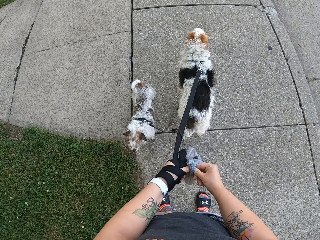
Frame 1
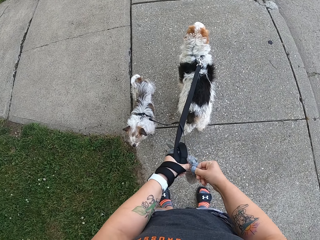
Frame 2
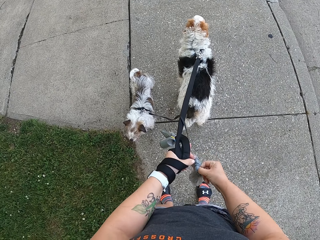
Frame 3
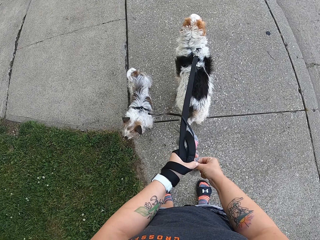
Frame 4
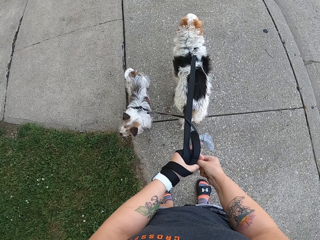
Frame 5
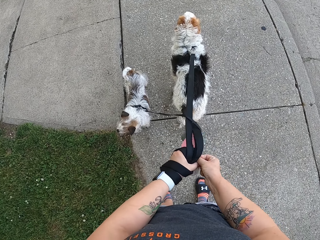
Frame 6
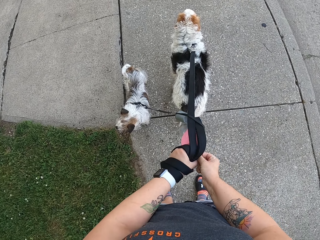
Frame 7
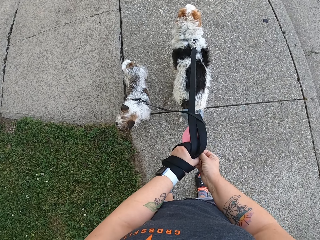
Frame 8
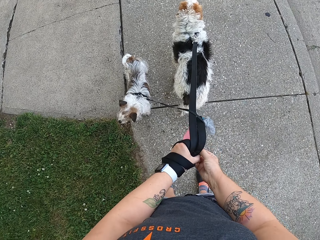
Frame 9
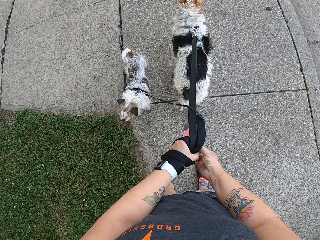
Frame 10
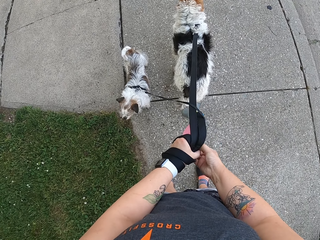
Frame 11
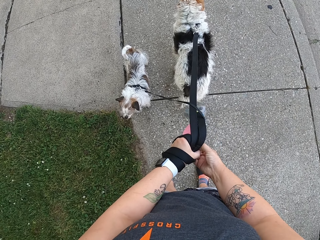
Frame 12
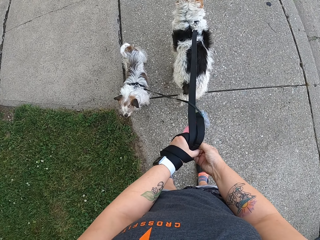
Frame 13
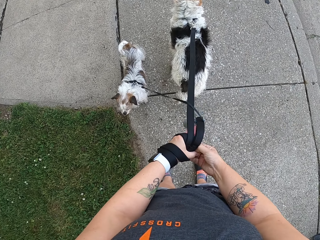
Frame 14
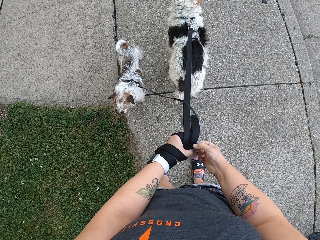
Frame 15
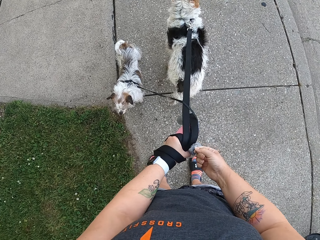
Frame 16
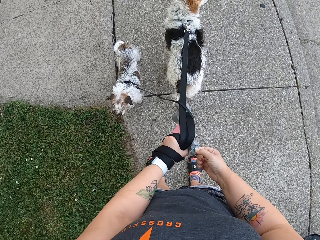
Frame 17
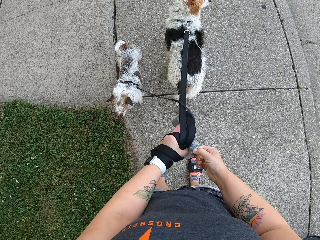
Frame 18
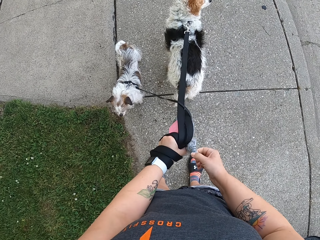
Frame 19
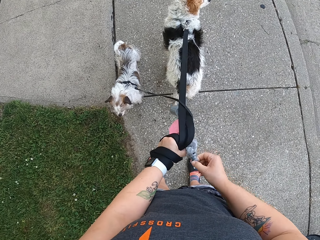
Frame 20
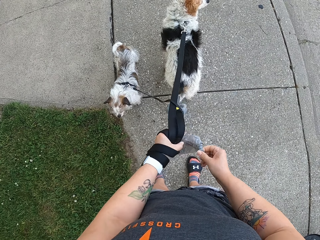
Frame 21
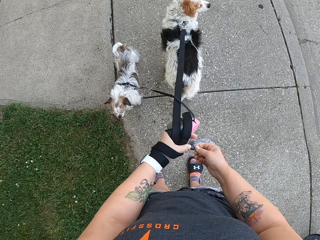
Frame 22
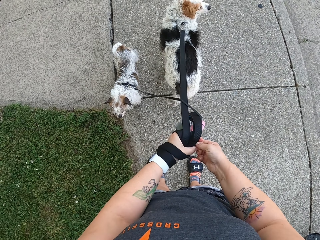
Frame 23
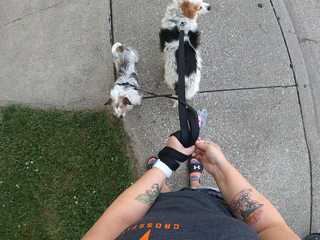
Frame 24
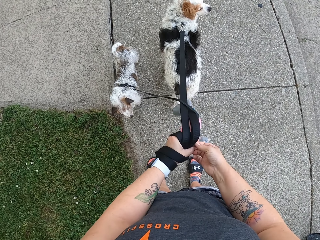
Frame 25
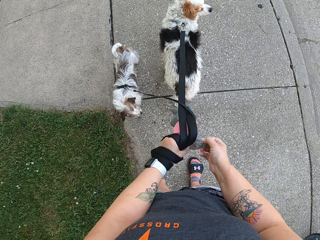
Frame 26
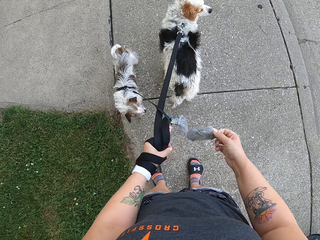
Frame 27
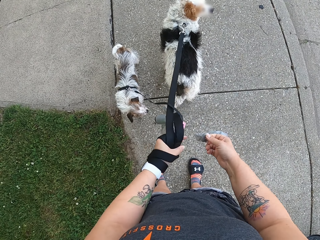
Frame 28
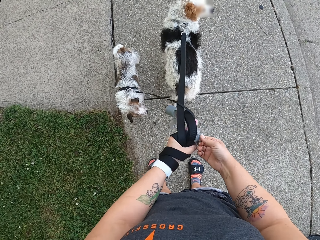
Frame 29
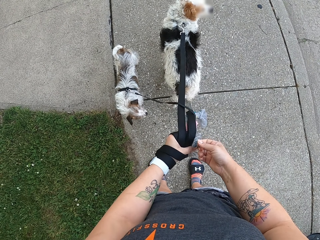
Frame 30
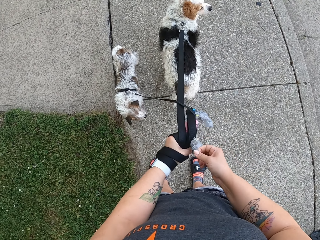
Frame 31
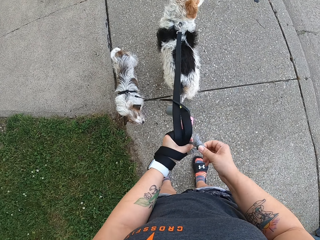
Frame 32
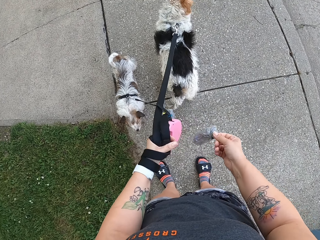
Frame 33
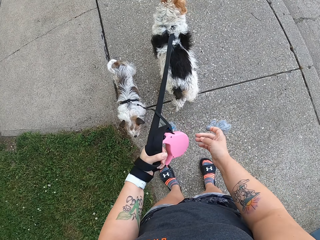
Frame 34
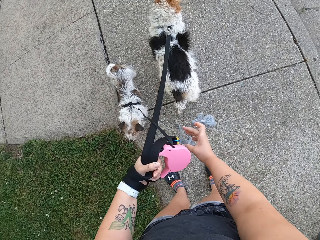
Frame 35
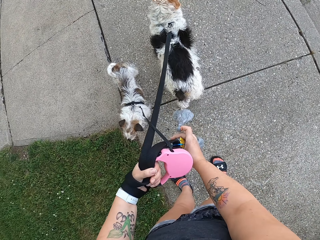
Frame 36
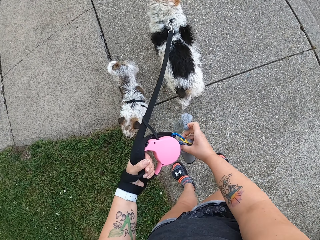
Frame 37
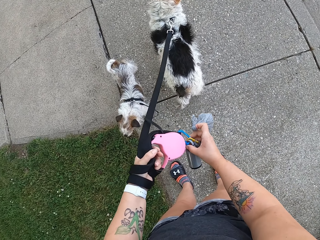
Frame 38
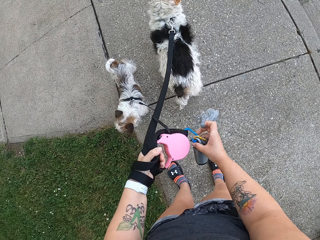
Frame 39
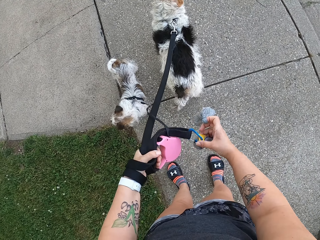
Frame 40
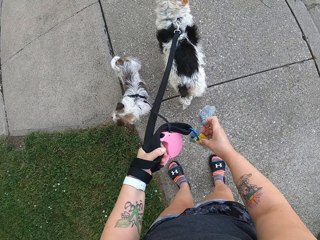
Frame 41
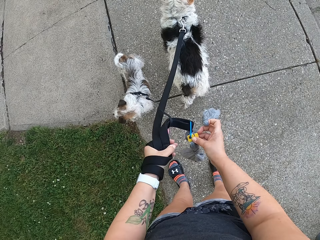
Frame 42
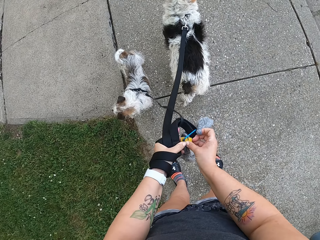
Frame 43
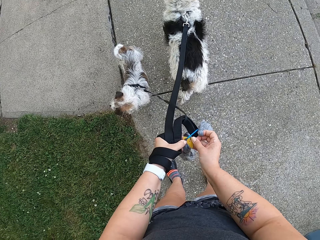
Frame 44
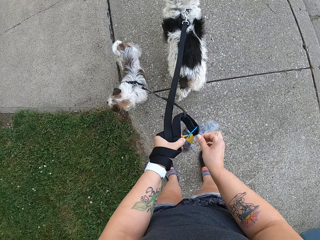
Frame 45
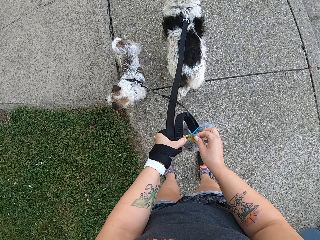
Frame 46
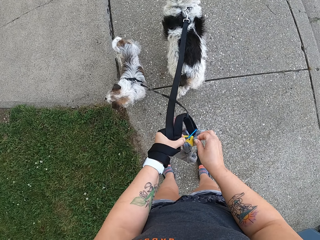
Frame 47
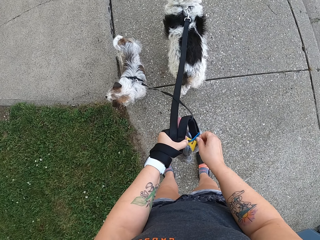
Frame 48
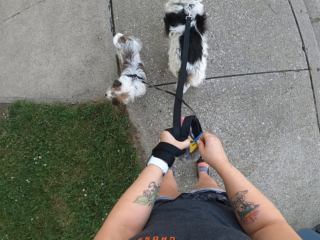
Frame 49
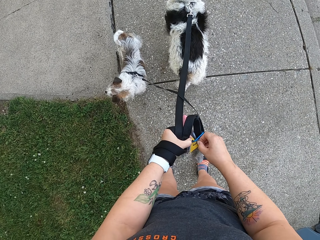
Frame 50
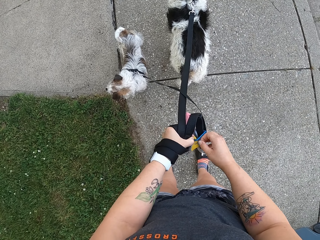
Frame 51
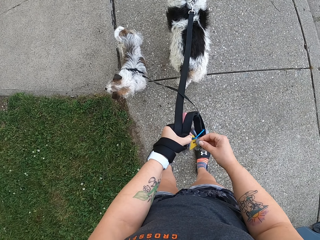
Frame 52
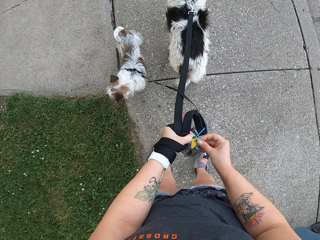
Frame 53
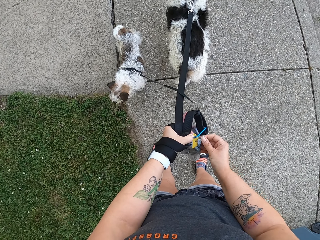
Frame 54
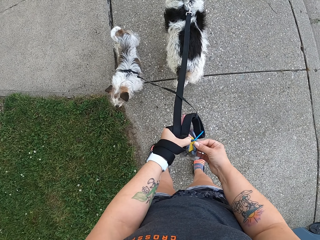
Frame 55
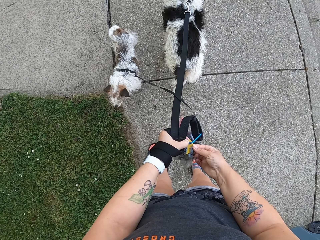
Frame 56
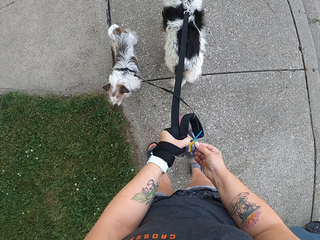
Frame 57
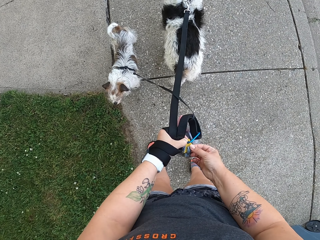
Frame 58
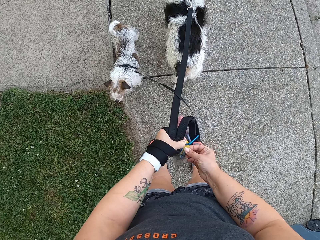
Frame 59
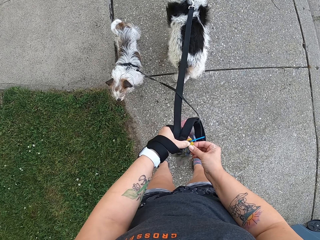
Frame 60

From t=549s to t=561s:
The camera wearer holds the dog leash hook. She holds a nylon roll with her right hand, transfers the nylon roll to her left hand, and hangs the nylon on the nylon roll with both hands.

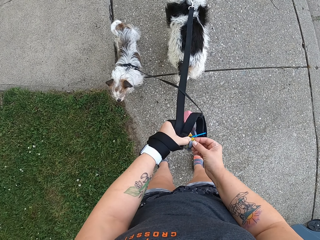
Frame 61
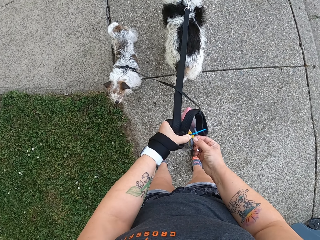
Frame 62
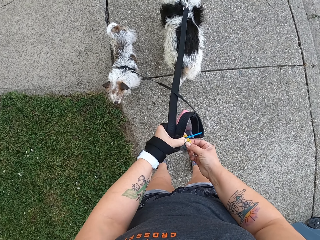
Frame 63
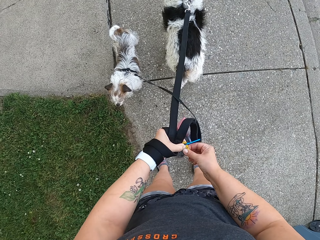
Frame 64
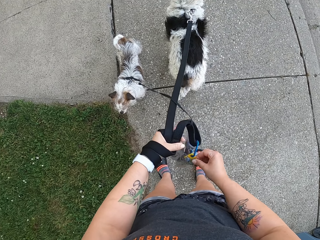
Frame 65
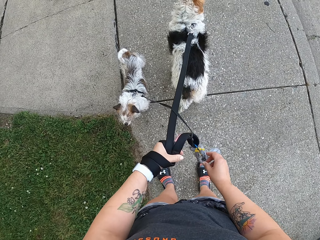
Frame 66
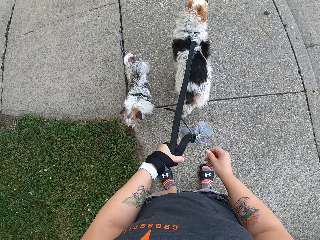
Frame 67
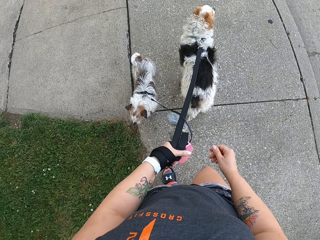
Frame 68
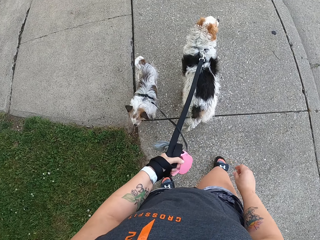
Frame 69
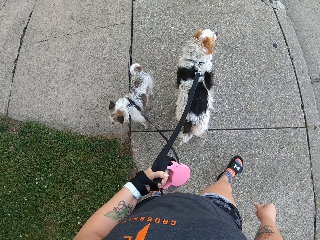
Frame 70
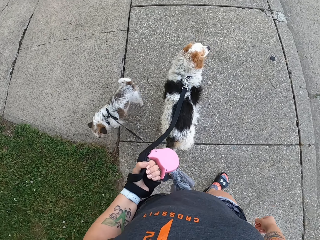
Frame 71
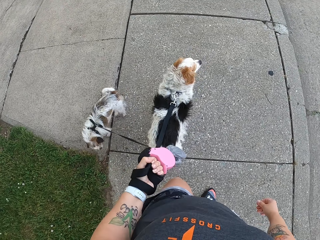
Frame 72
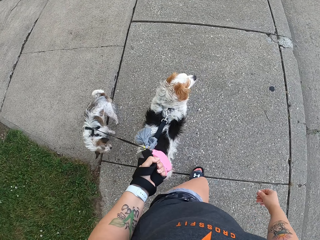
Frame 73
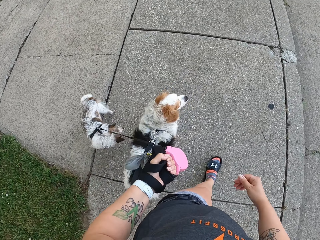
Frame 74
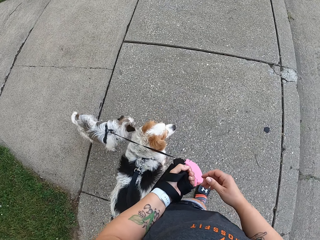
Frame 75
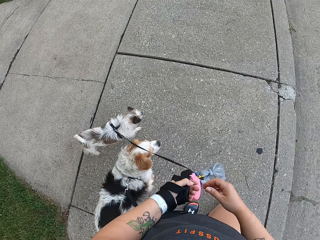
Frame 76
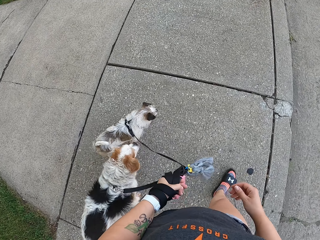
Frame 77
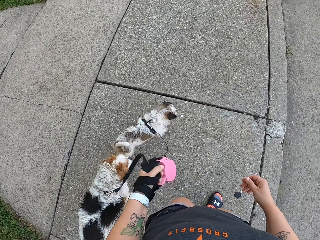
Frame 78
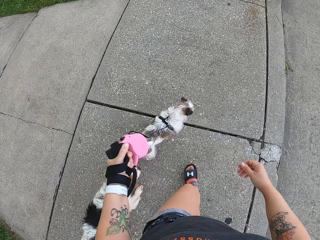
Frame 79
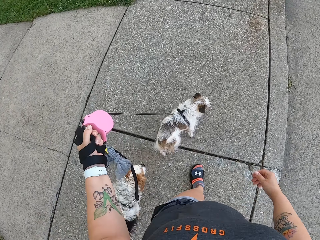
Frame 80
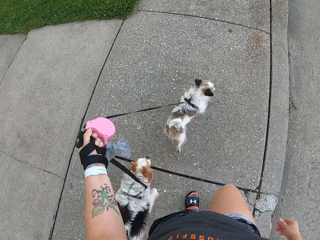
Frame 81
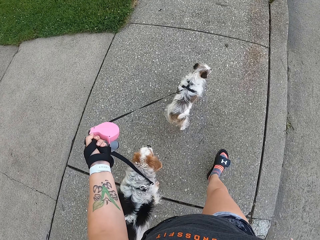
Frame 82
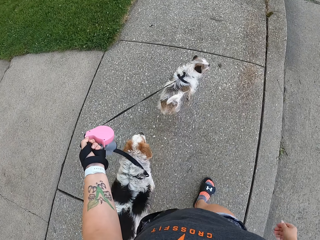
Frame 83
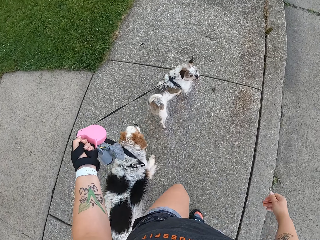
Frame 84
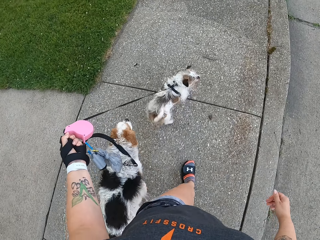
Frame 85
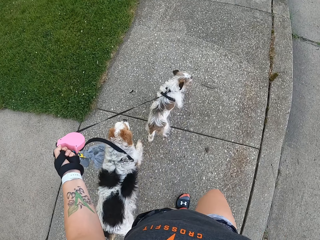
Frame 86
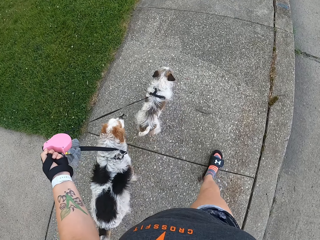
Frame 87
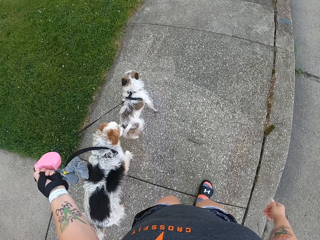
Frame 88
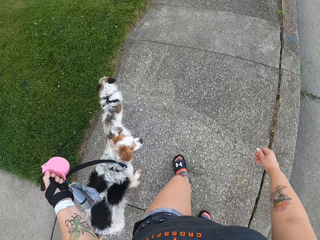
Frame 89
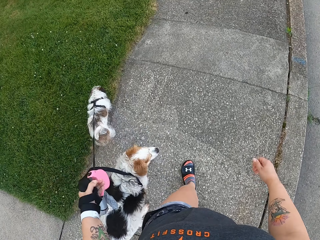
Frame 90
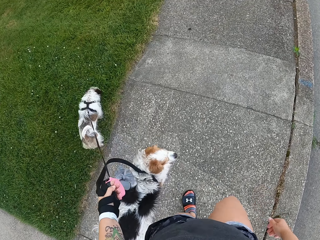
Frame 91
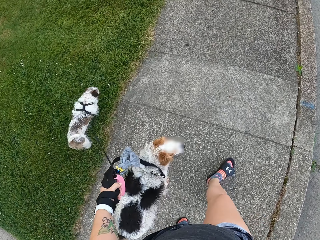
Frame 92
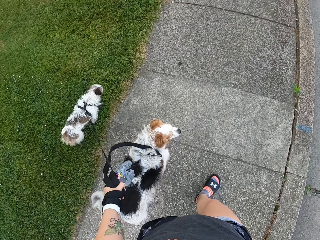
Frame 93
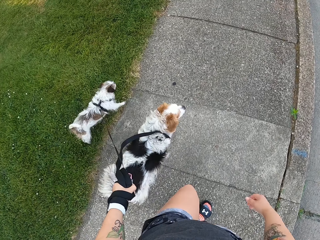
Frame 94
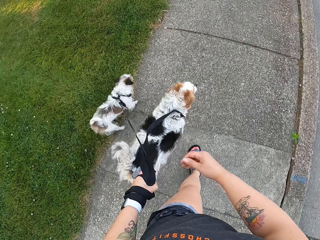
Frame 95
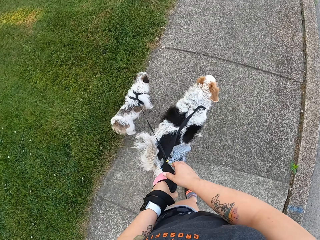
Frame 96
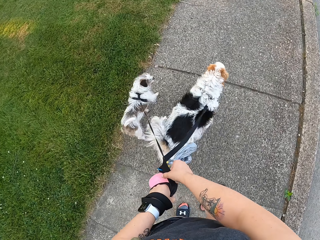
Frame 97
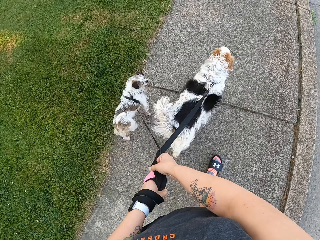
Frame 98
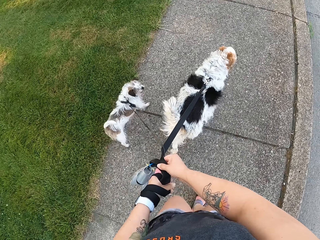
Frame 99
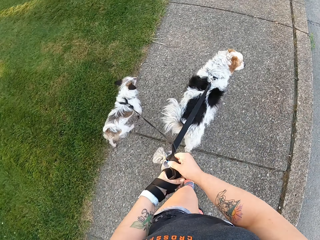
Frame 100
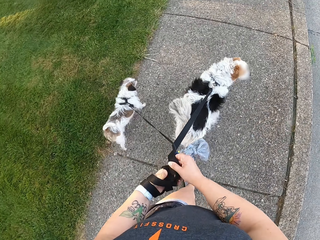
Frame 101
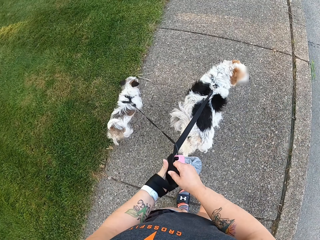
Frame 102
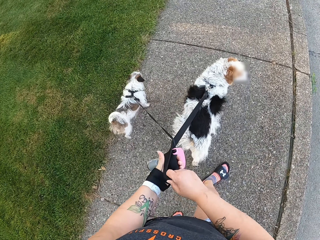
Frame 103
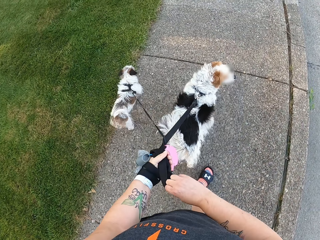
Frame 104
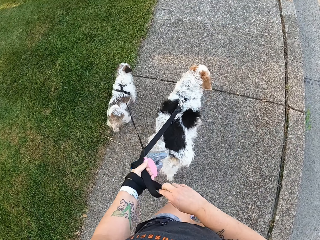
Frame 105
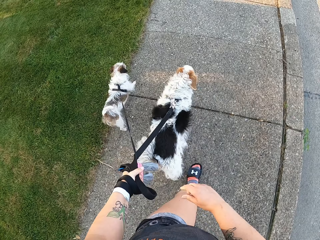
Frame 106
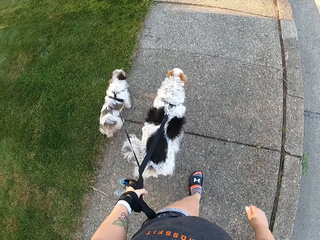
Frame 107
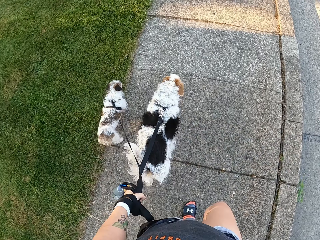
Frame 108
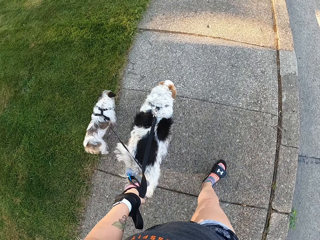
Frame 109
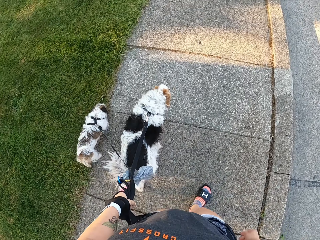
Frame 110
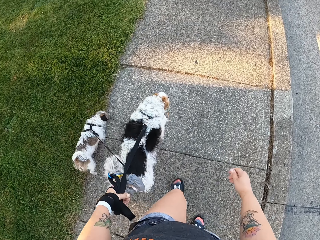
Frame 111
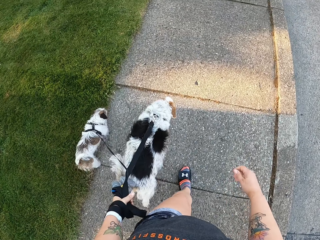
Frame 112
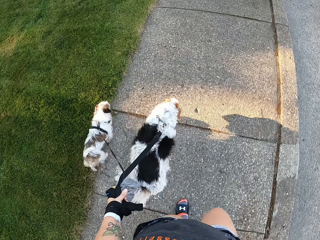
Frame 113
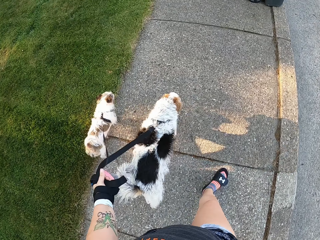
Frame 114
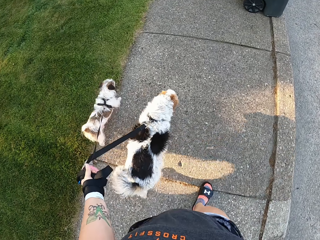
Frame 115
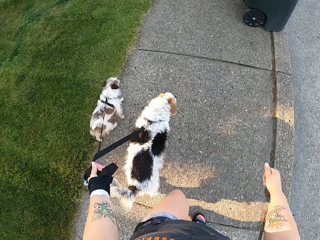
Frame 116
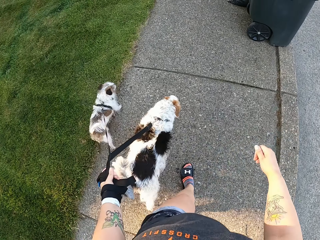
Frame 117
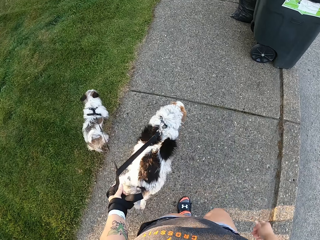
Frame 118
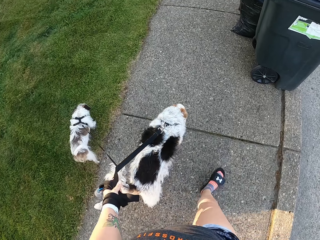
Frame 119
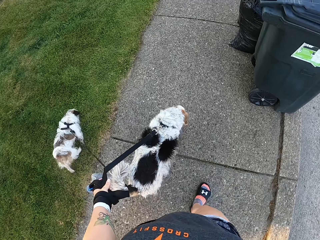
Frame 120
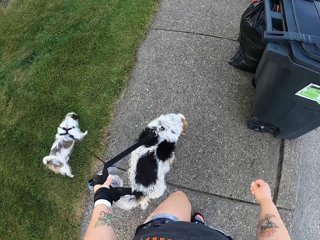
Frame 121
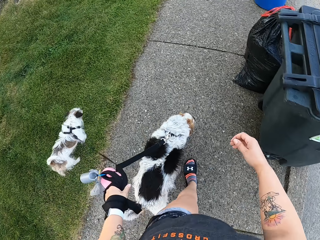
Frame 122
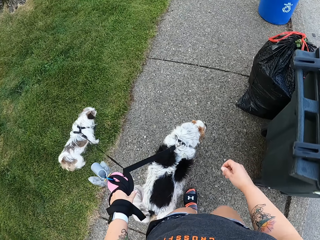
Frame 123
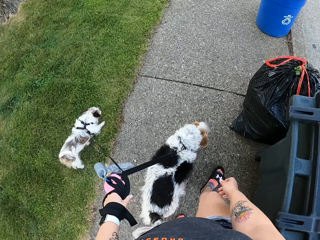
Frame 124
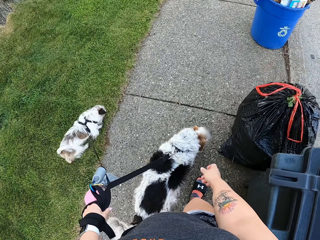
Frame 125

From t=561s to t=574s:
The camera wearer walks a dog and another dog on a tarred road. The first dog climbs on a lawn. The camera wearer touches the dog leash. She walks the dogs on the sidewalk, holds the leashes with both hands, and removes her right hand from the leashes.
